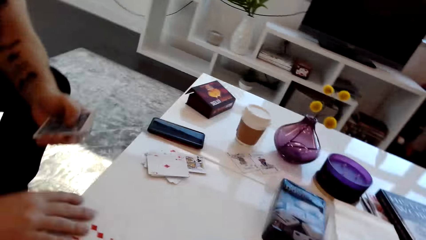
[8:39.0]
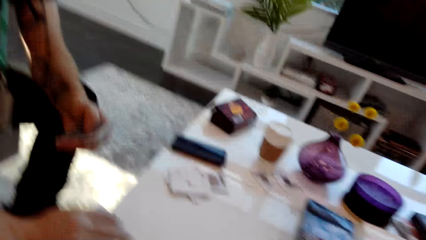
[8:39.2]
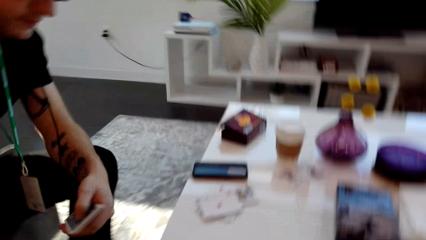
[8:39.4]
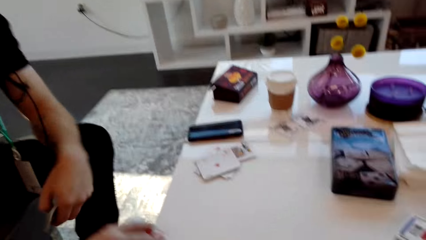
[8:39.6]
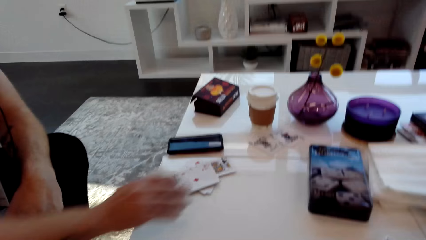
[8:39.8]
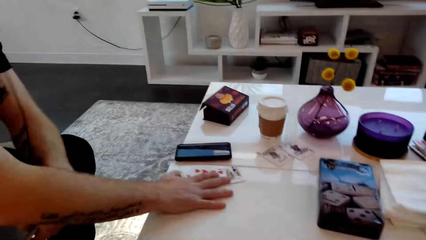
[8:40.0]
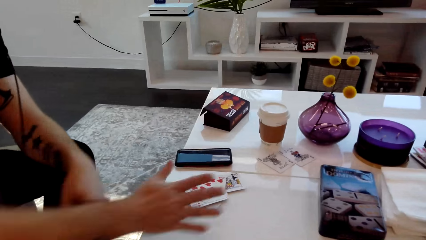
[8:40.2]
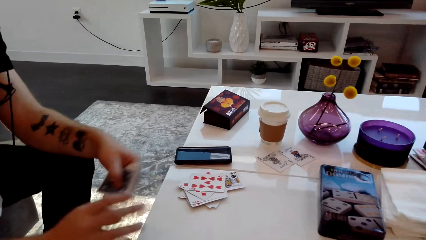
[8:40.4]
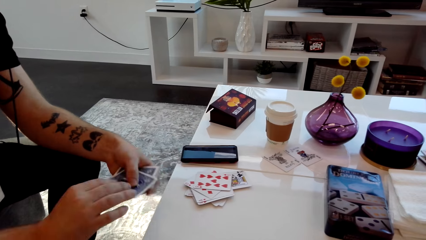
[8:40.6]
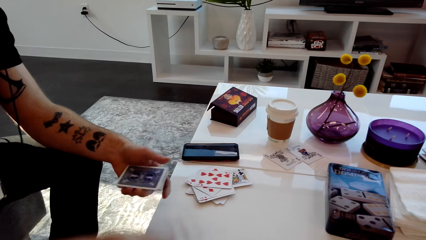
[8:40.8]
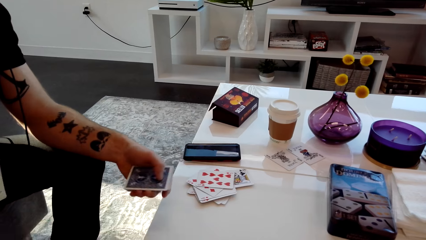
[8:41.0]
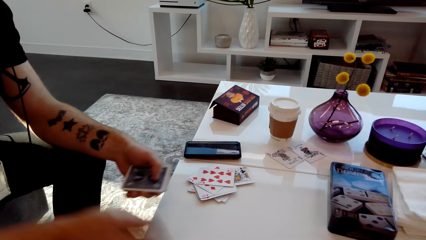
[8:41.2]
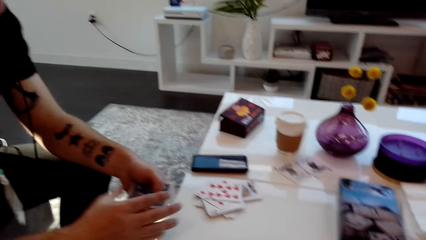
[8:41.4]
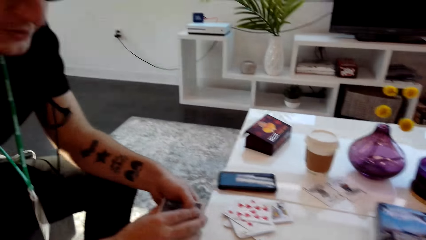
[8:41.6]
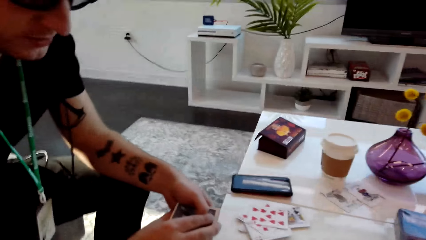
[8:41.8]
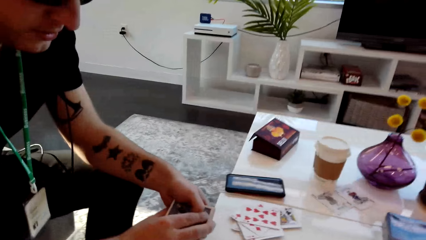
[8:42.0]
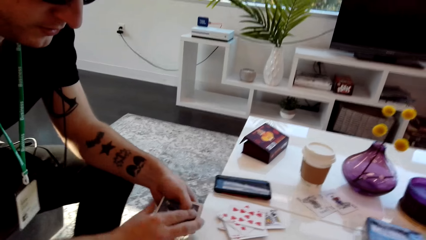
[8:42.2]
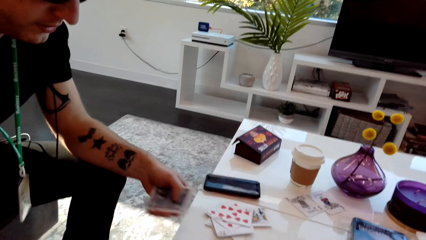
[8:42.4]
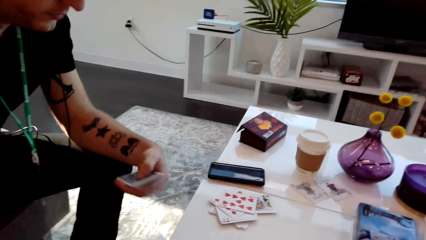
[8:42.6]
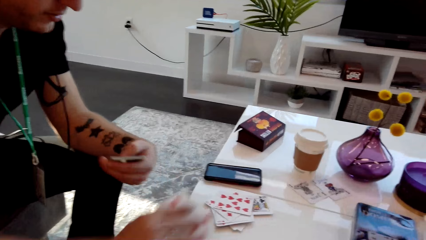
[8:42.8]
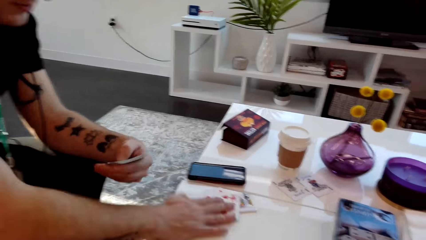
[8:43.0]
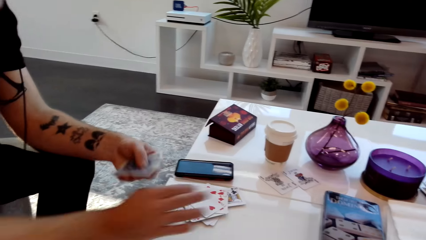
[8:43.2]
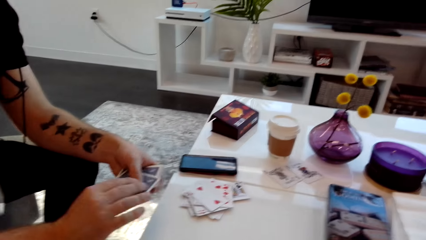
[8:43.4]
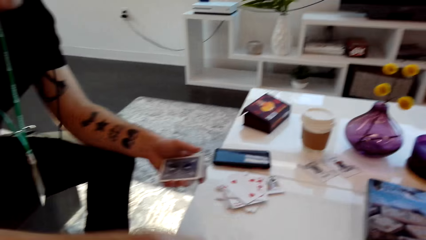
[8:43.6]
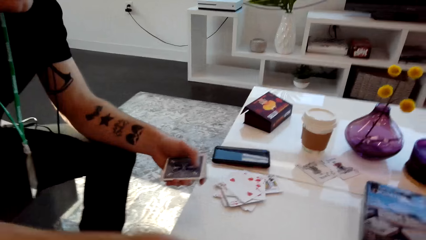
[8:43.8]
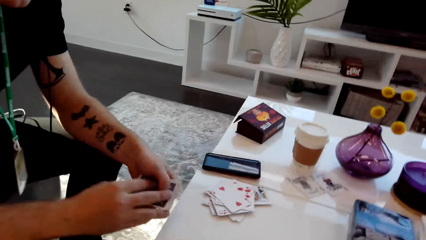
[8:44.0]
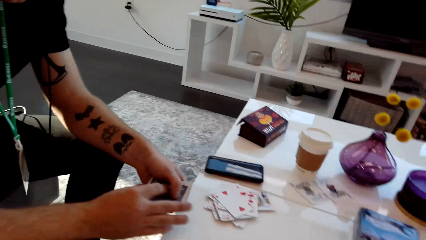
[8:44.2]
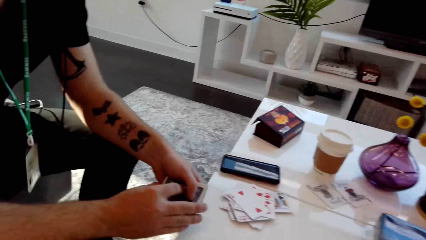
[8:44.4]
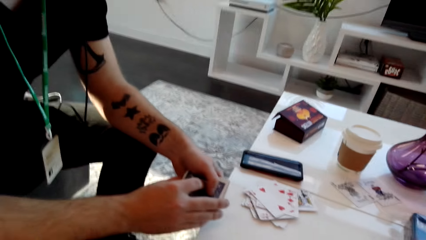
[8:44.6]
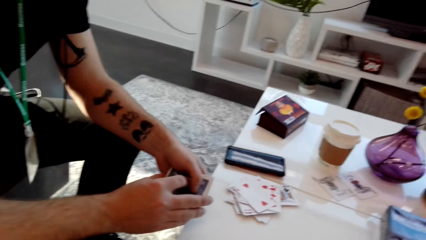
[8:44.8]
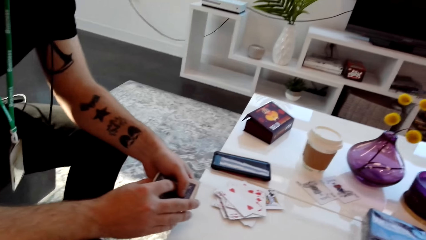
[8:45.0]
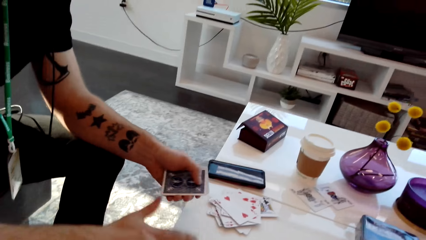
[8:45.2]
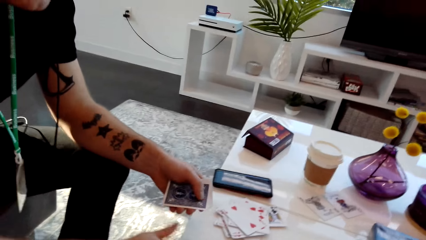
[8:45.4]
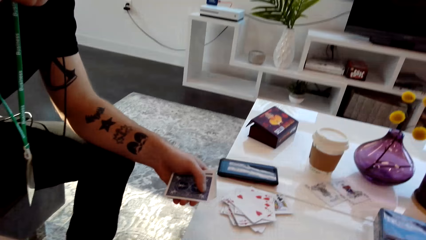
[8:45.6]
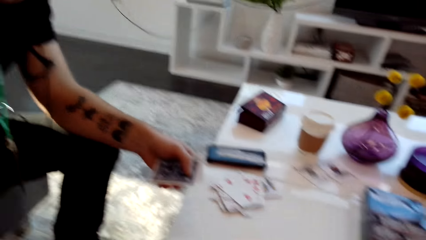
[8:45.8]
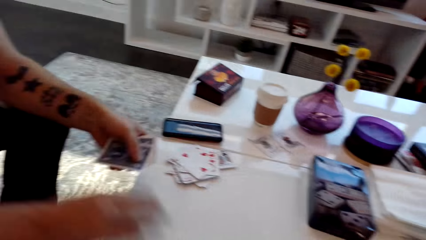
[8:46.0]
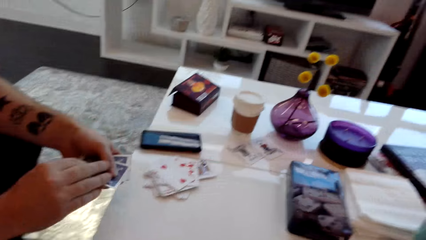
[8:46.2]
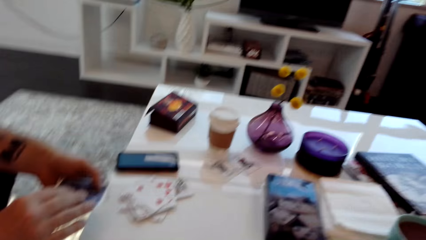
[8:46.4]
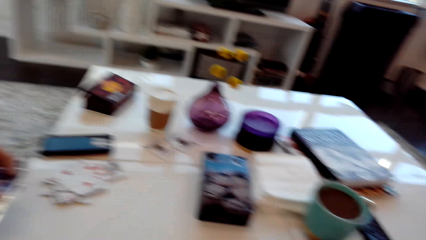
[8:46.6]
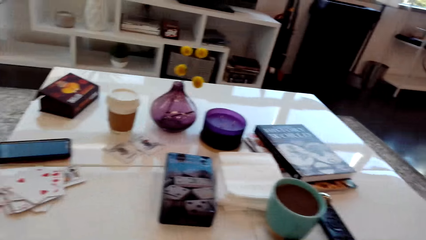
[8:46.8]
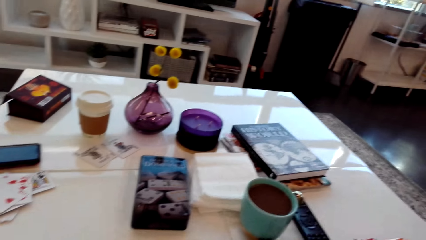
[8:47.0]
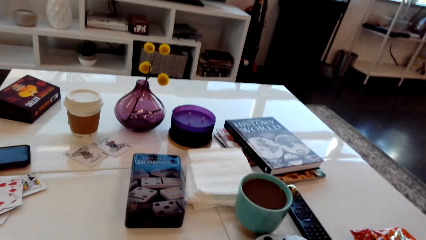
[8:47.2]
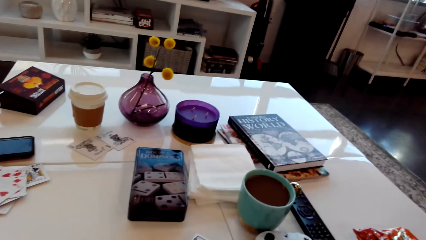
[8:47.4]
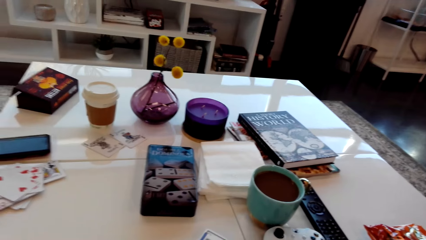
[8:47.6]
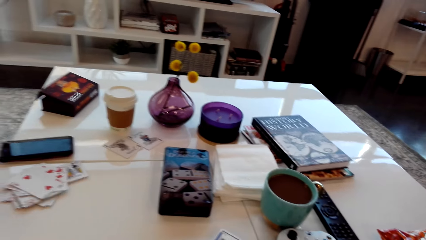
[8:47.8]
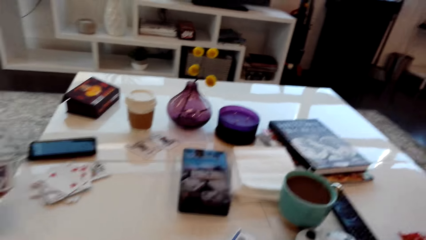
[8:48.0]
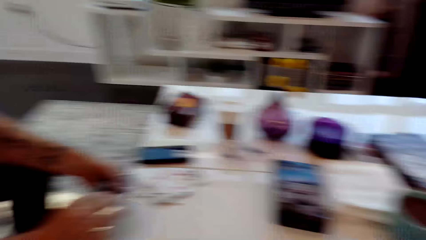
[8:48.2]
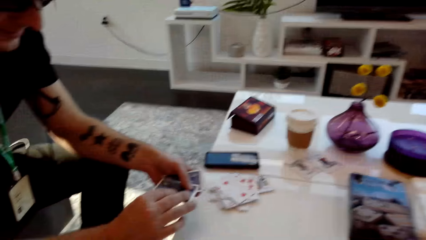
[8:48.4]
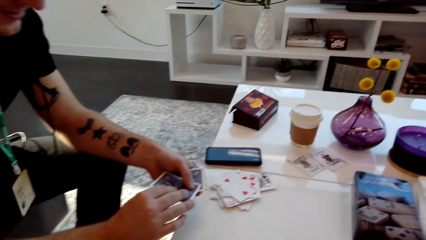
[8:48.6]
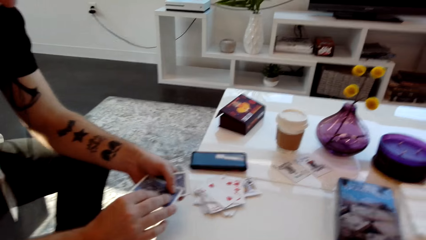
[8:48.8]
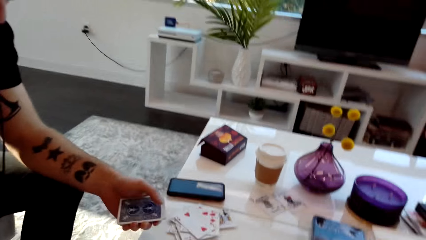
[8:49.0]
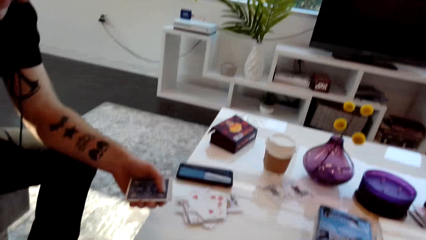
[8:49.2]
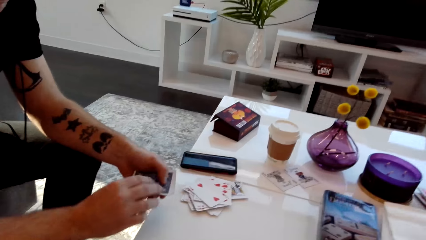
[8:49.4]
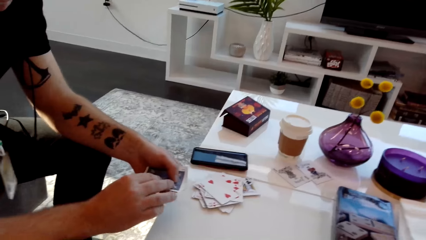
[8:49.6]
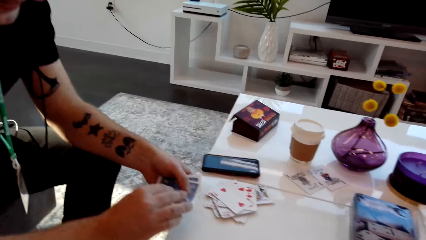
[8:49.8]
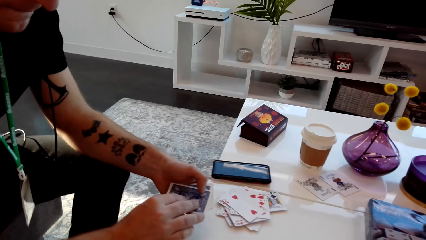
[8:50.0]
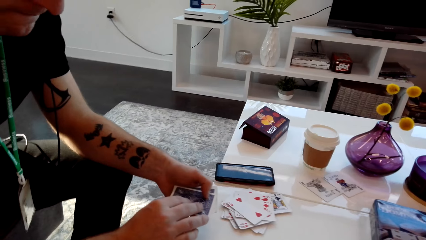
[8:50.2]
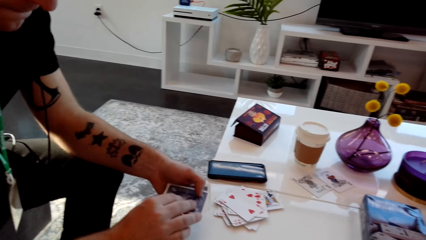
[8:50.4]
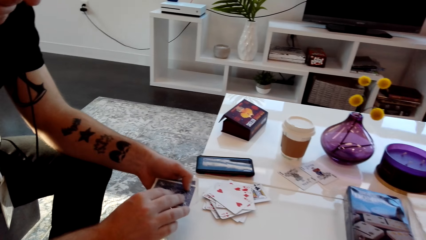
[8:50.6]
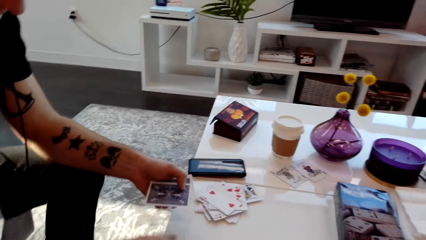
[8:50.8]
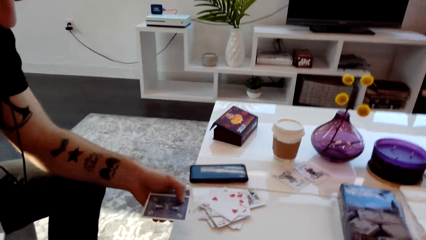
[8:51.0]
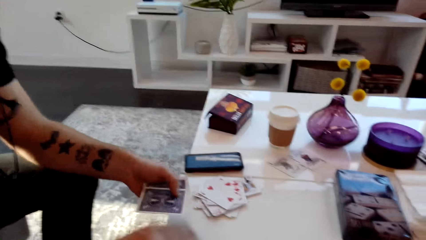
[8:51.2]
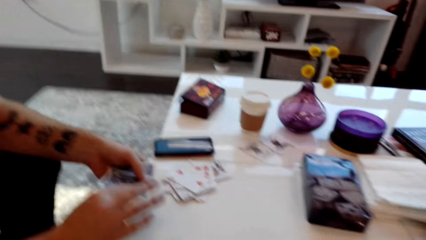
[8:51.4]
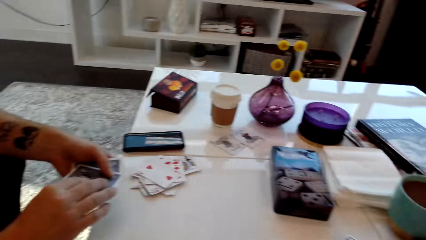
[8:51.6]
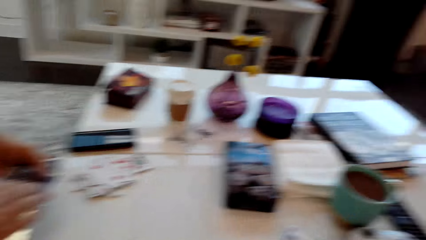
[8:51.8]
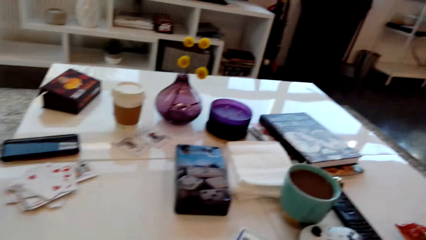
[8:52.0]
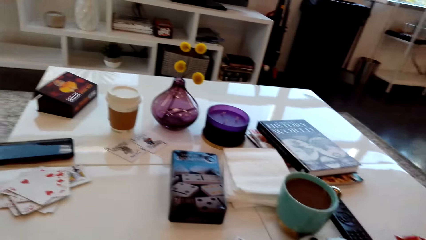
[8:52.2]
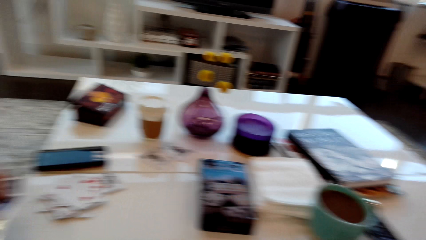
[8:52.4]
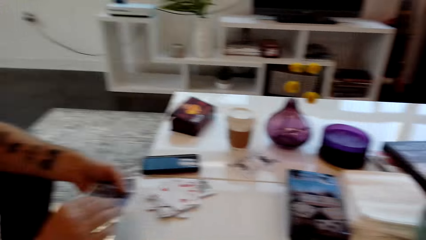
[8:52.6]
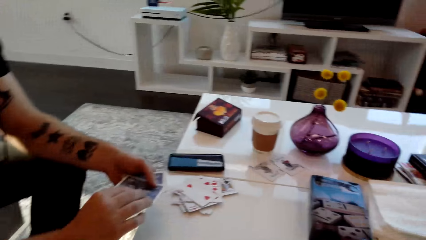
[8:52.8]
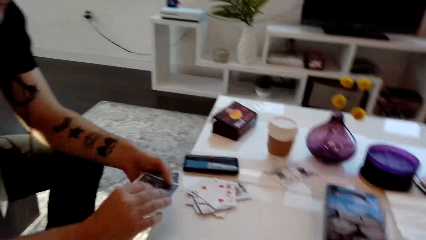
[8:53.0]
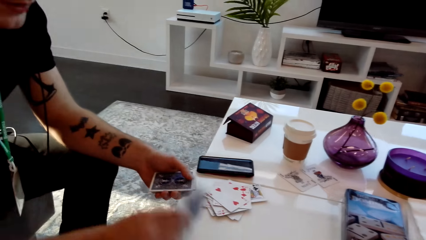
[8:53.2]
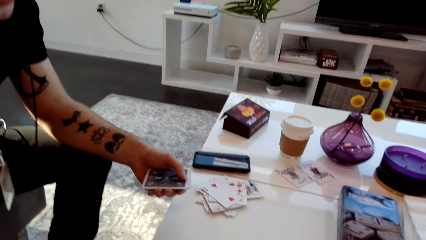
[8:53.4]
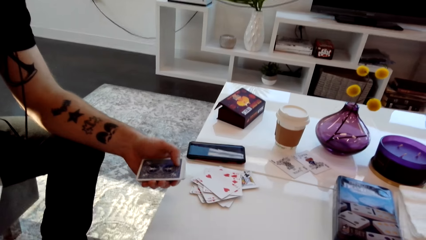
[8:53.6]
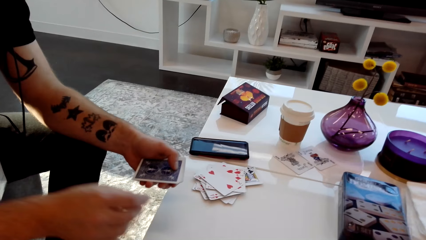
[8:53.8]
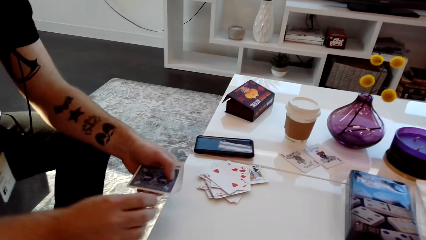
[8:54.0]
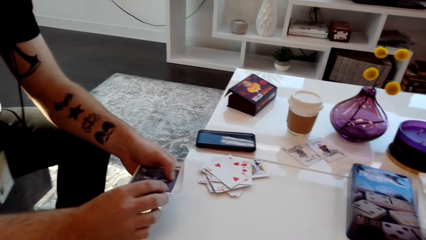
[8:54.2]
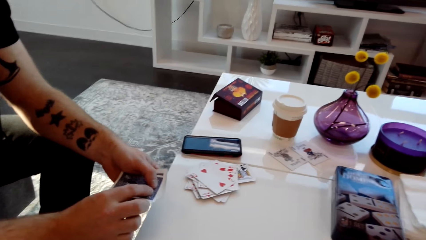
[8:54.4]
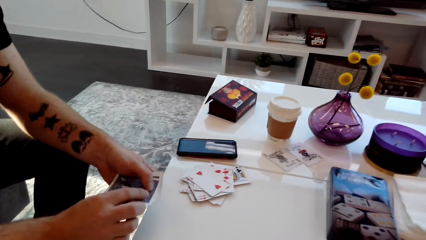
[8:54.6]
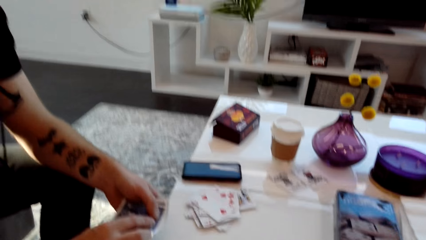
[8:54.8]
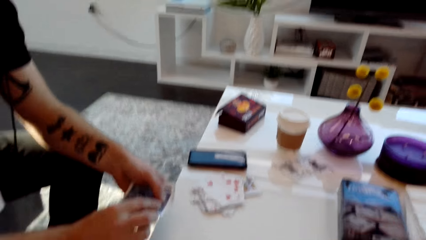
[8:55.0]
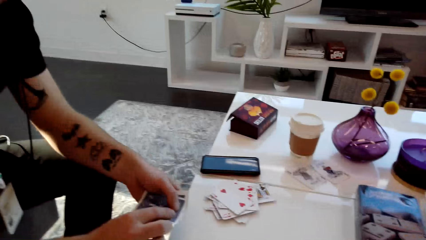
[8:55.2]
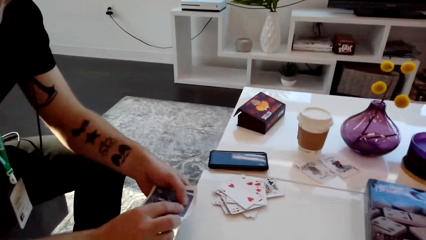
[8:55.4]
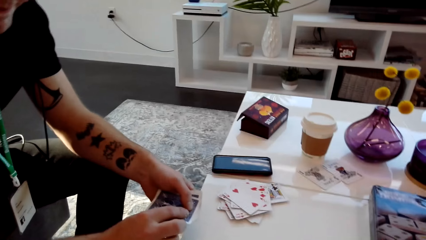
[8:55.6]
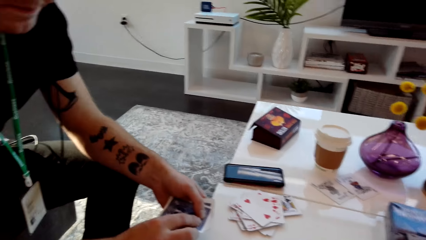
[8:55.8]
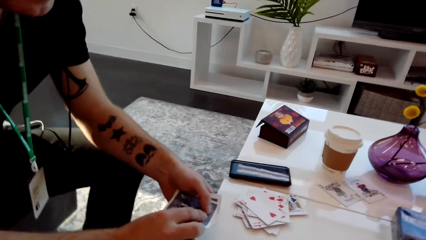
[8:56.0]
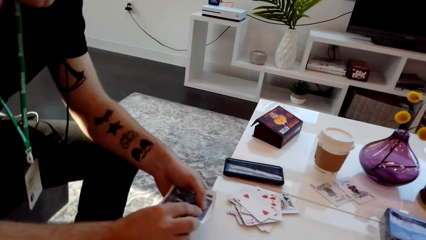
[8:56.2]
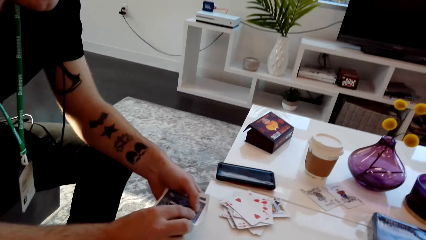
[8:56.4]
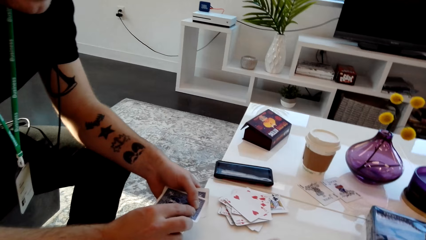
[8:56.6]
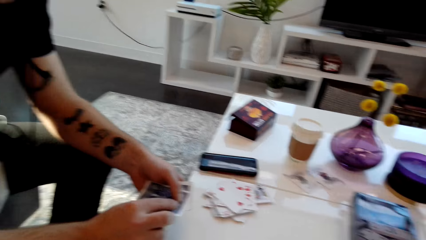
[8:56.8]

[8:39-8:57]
A man places the cards on the table. The man places the cards on the table again. The man picks the card from the table, places the card on the table, places the cards on the table, and drops the cards. The camera wearer speaks. The man speaks and places the cards on the table. The camera wearer laughs. They speak. The man speaks and places the cards on the table. The camera wearer speaks.
